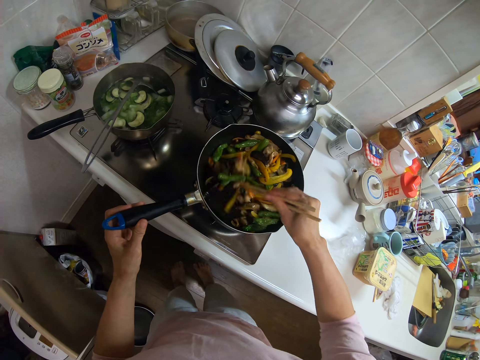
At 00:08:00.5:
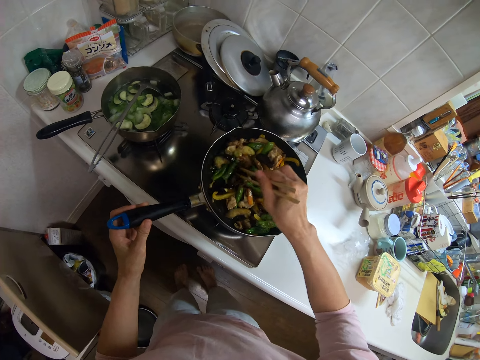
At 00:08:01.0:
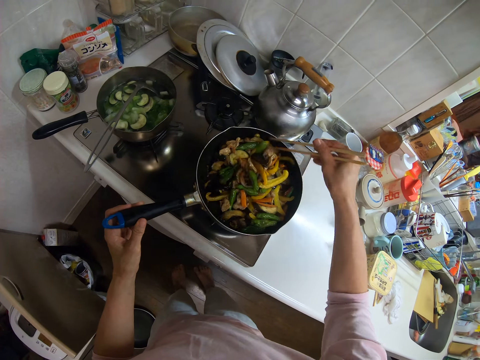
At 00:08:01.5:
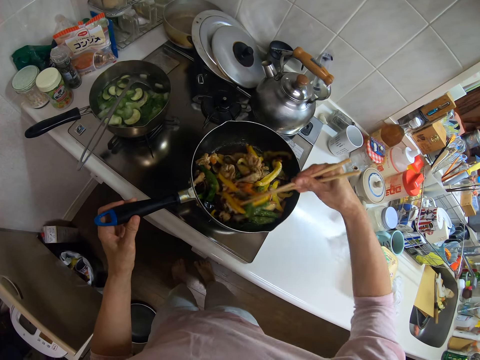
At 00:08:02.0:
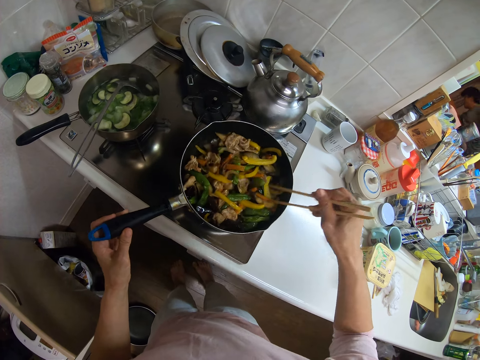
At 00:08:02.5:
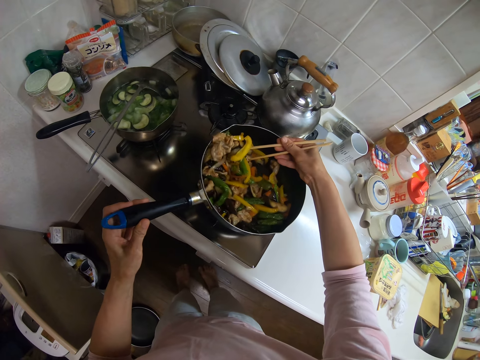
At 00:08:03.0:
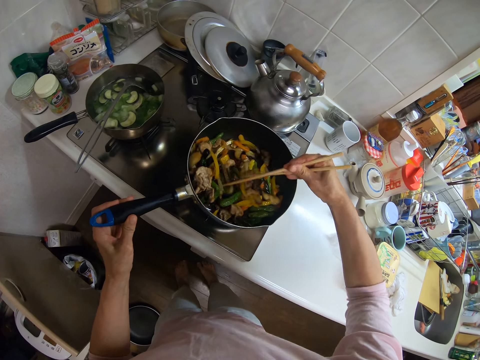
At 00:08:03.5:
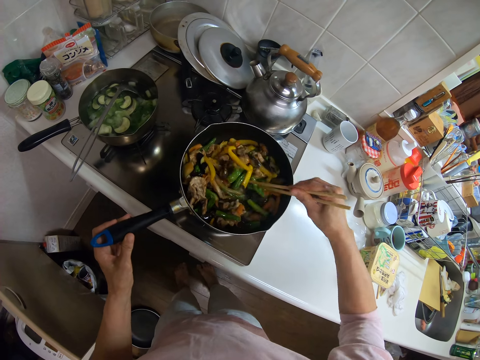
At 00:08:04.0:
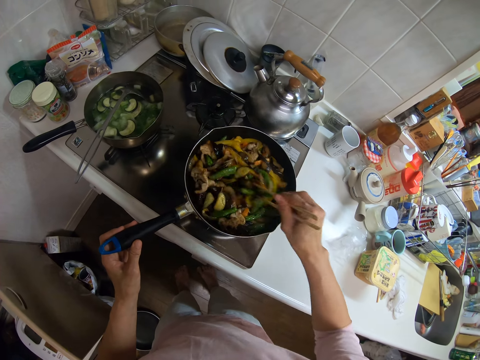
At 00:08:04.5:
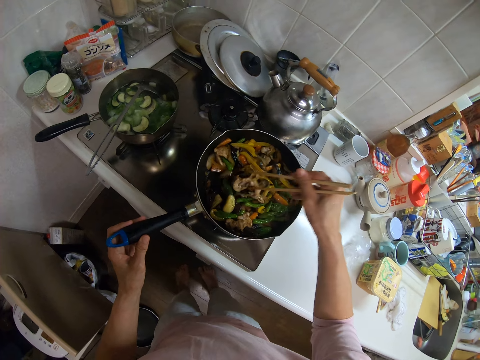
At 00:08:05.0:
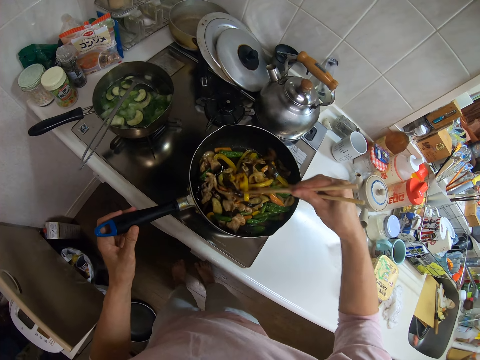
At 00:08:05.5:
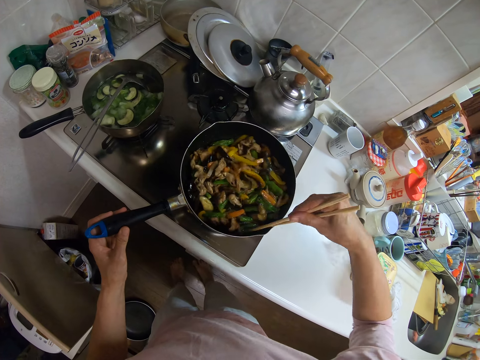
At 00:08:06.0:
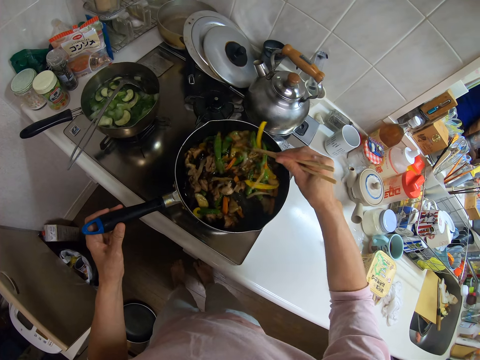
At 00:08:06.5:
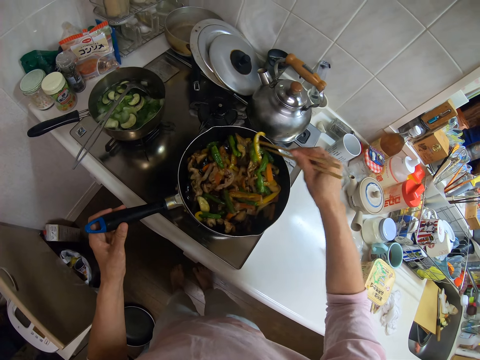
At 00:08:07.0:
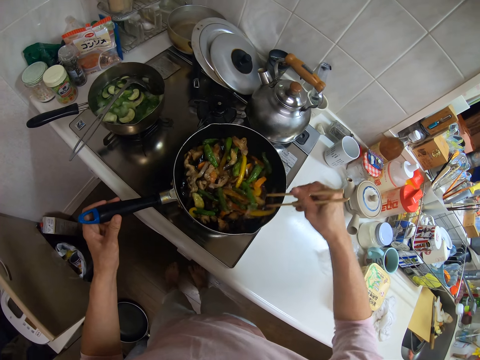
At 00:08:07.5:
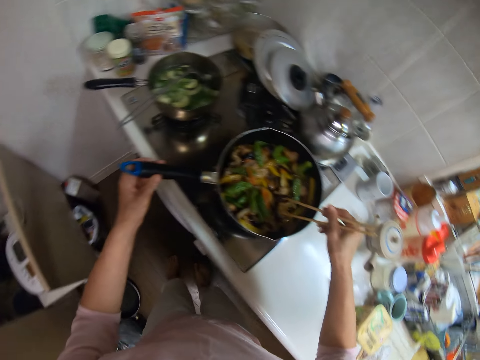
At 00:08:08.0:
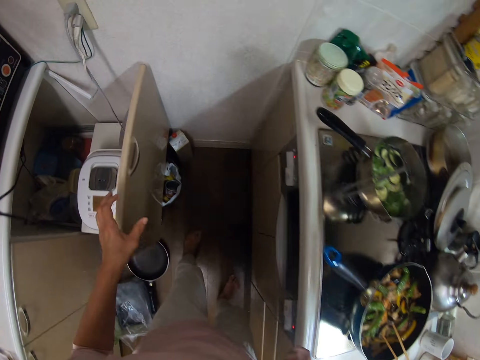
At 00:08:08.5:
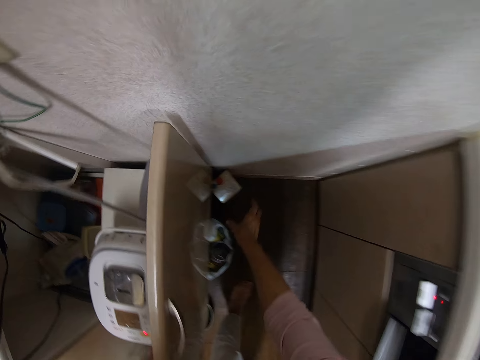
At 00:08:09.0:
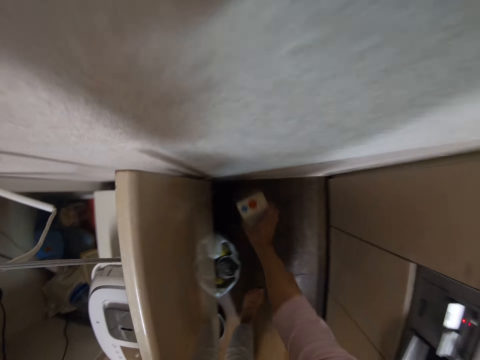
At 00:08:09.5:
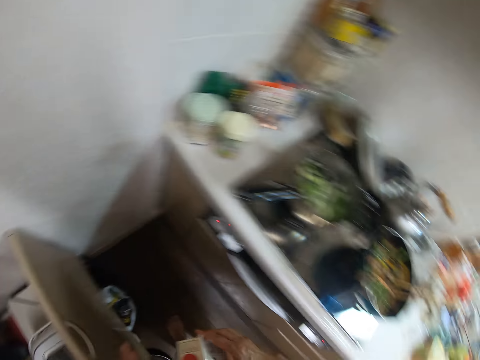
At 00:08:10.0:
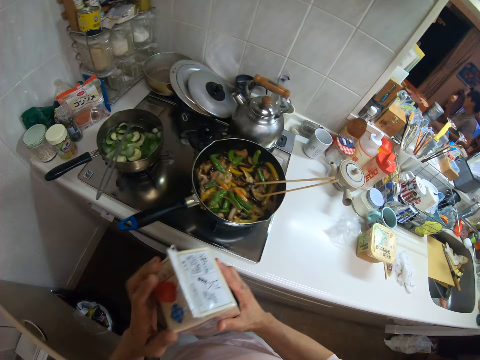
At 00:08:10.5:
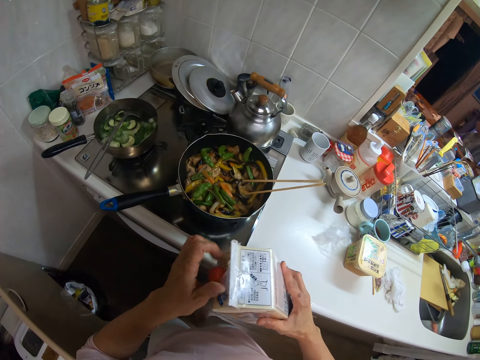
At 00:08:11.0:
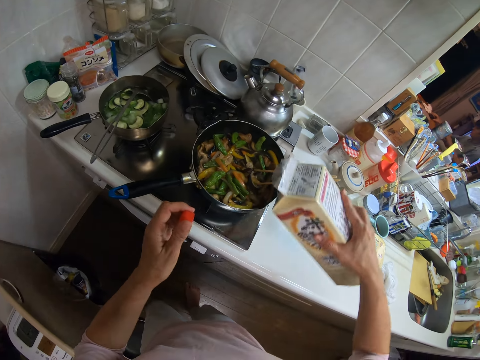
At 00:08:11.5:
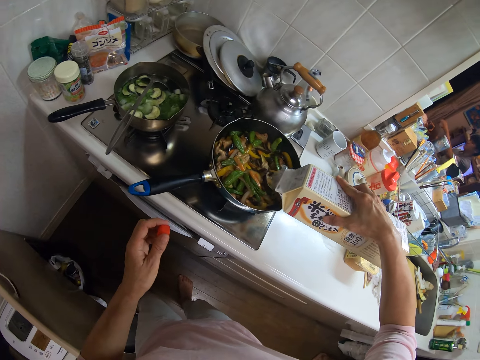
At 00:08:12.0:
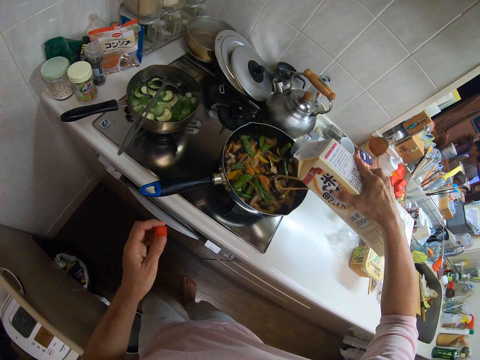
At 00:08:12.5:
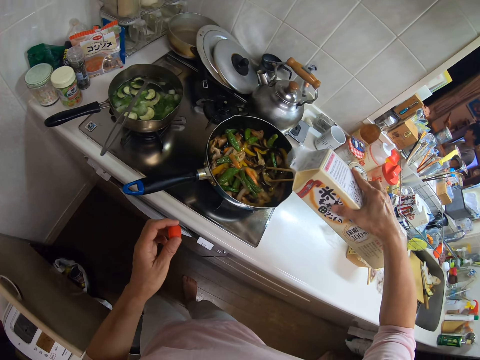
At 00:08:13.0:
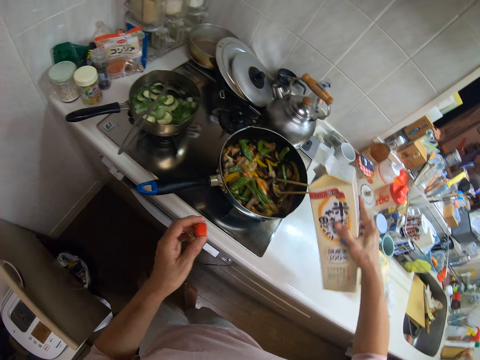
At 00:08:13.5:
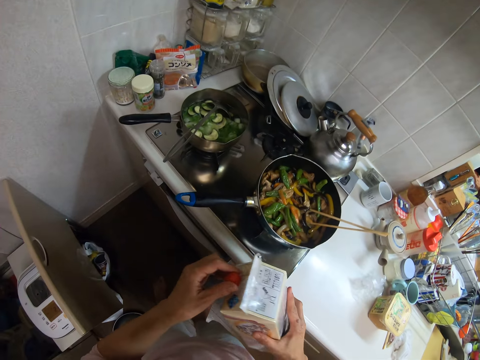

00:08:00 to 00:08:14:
The camera wearer picks up a container of vegetable oil from the floor with her right hand. She opens the container of vegetable oil. She pours the vegetable oil into the mixture of vegetables and spices.

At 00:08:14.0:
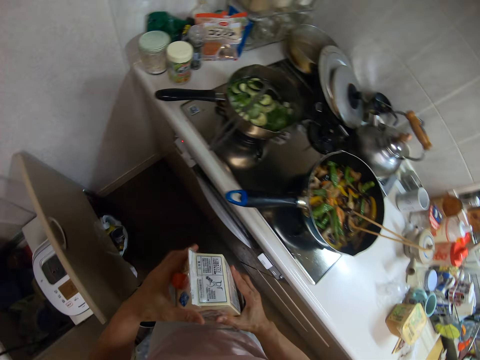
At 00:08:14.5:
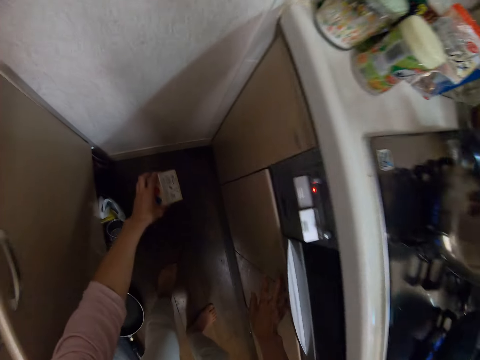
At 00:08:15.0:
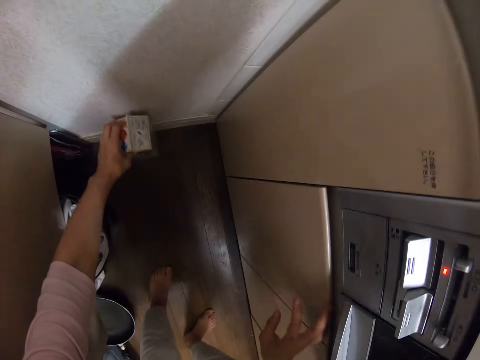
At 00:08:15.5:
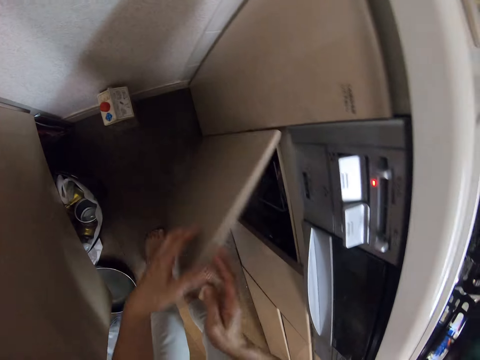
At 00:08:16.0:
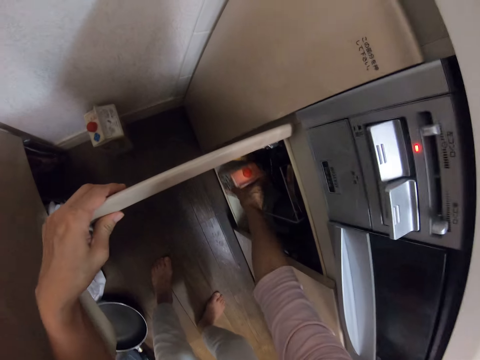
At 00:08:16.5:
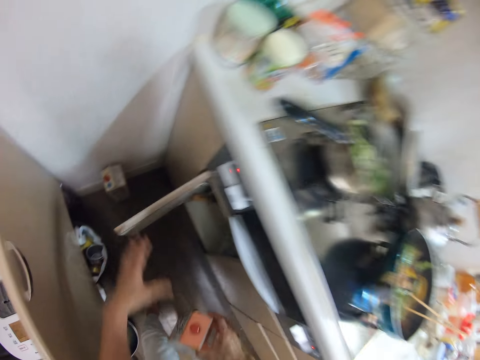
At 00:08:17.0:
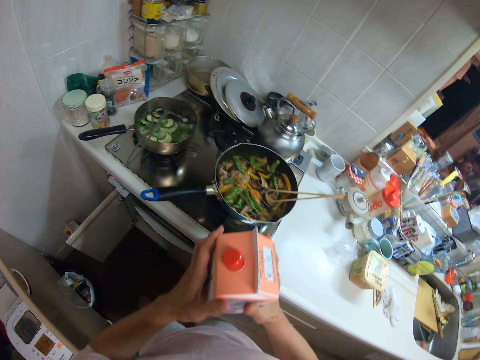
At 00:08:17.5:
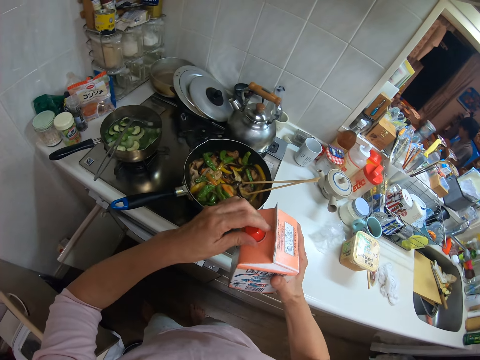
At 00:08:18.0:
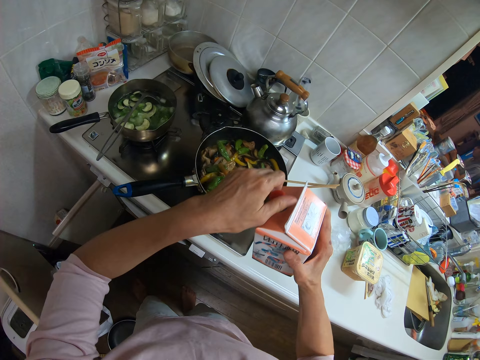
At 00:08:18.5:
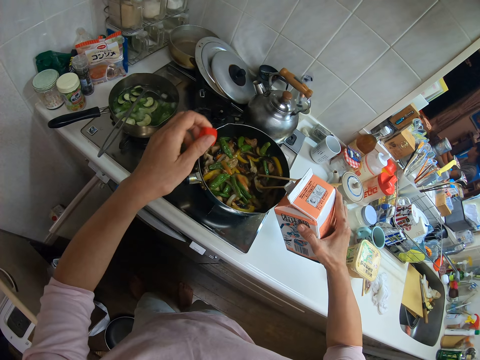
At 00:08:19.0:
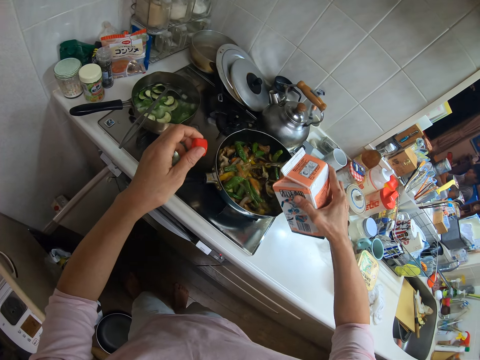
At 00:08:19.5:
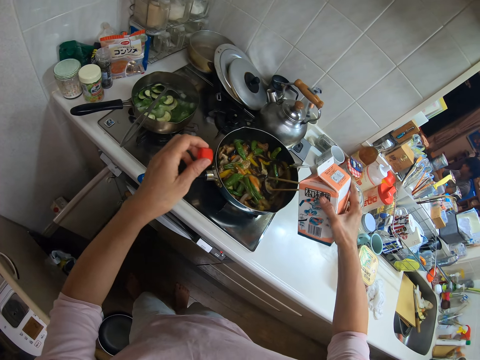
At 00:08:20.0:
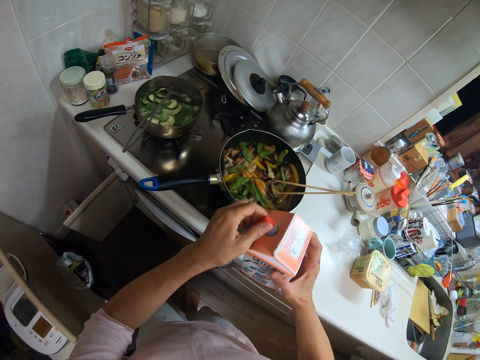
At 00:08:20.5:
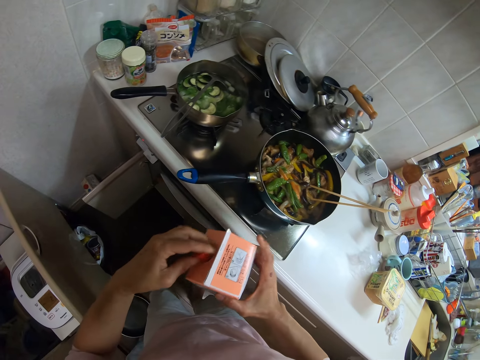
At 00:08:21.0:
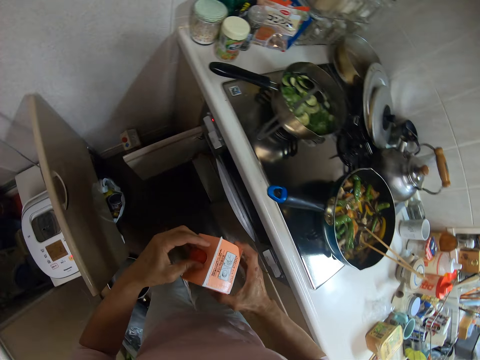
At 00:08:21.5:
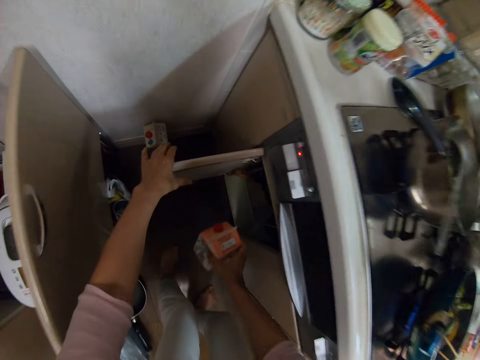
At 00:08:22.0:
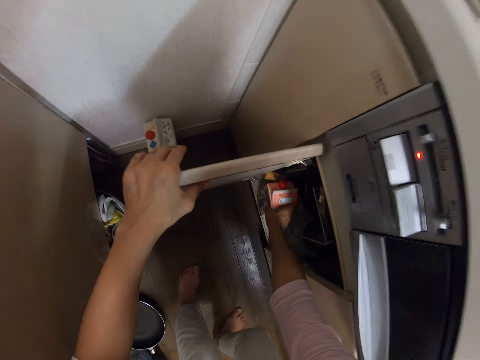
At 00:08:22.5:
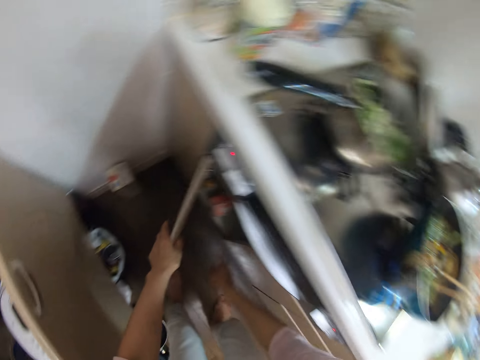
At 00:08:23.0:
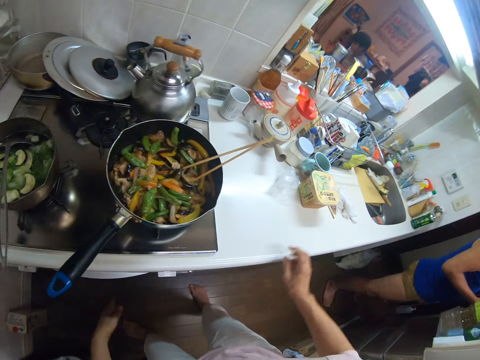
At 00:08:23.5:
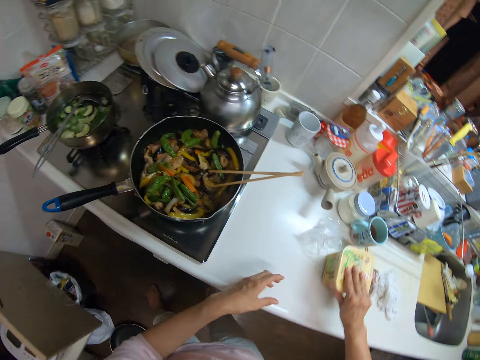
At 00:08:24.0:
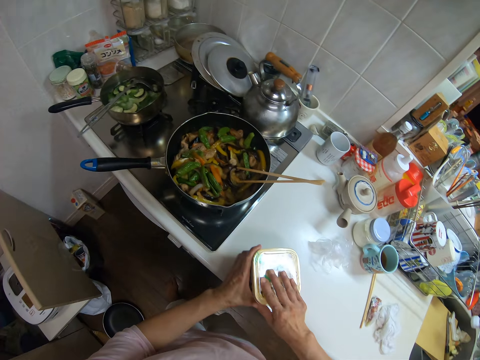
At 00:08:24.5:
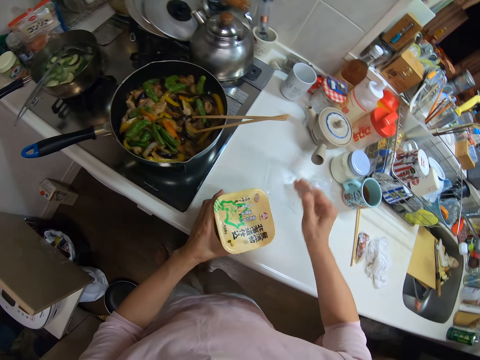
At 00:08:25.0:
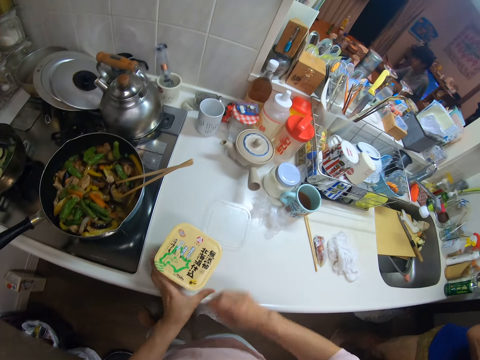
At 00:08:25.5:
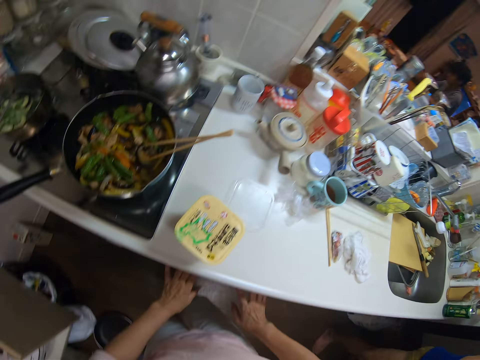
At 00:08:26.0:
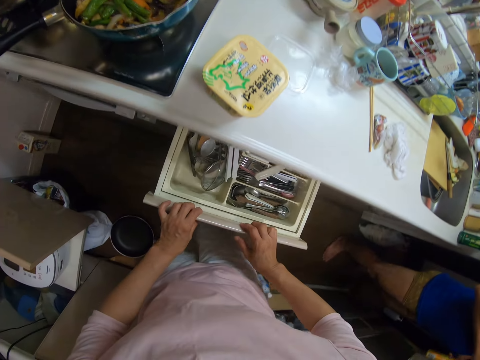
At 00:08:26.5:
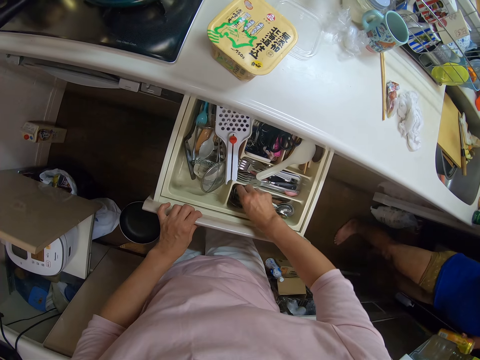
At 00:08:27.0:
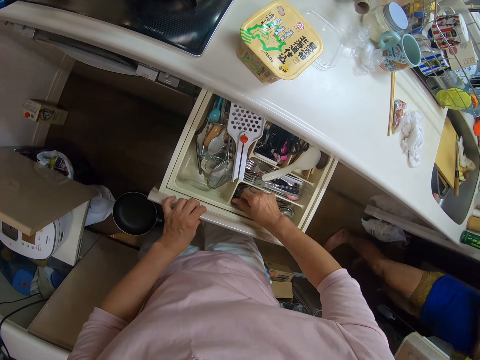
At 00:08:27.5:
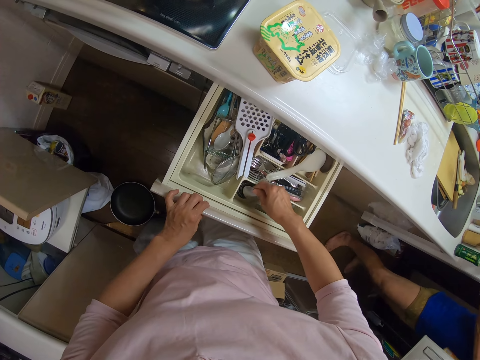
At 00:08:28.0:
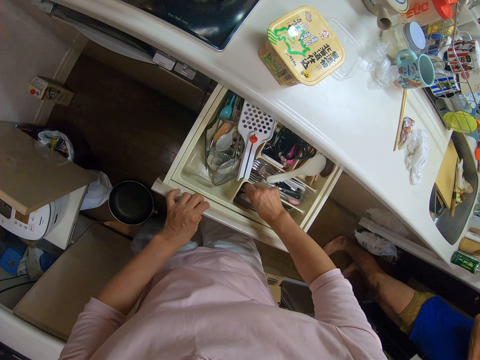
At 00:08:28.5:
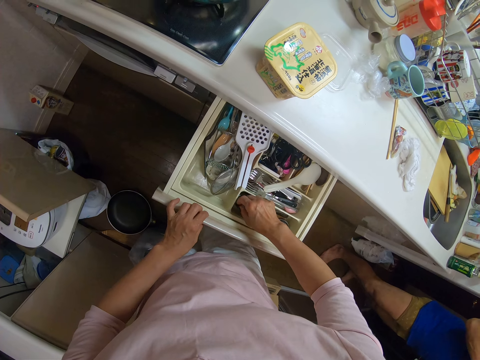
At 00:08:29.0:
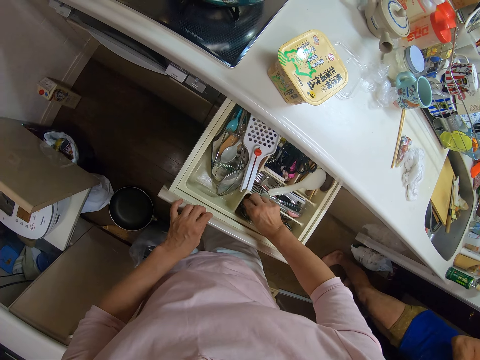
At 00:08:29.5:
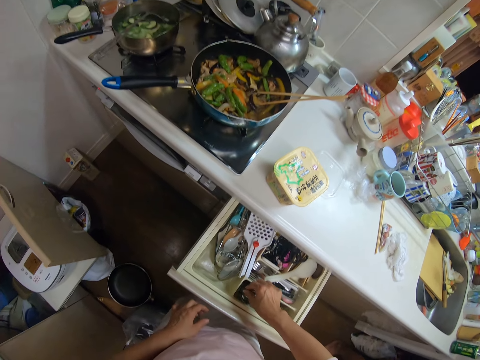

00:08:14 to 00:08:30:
The camera wearer covers the container of vegetable oil. She drops the container of vegetable oil back on the floor. She opens the kitchen cabinet. She brings out another container of spices from the cabinet. She opens the container of spices with her left hand. She pours the spices into the frying pan containing a mixture of vegetables and spices. She covers the container of spices. She drops the container of spices into the drawer. She closes the cabinet with her left hand. She moves a container of spices on the sink counter with her left hand. She tries opening the container of spices with her right hand. She pulls out the drawer with her two hands. She brings out a spoon from the drawer with her right hand.
